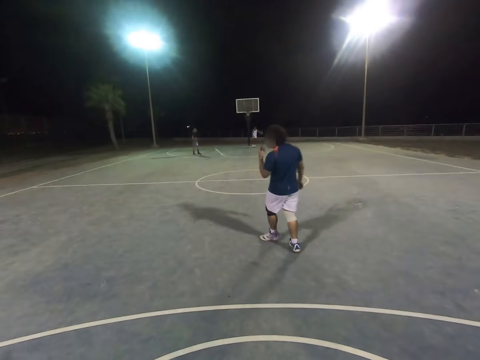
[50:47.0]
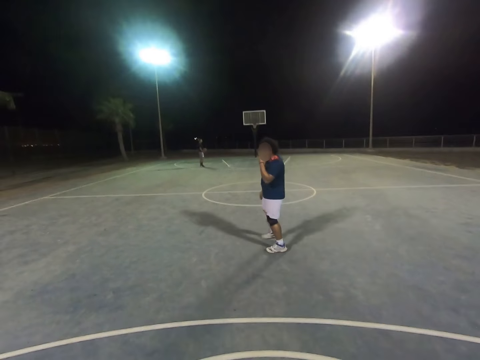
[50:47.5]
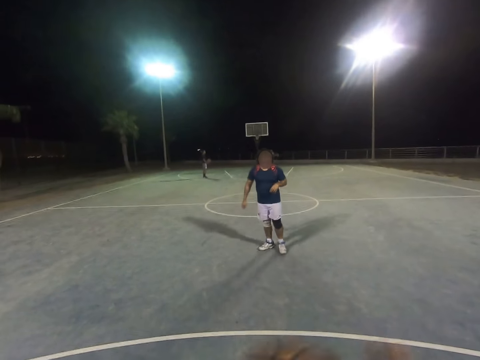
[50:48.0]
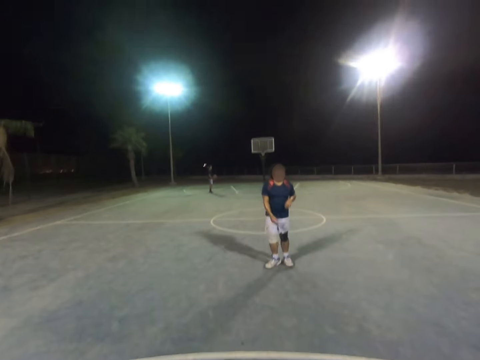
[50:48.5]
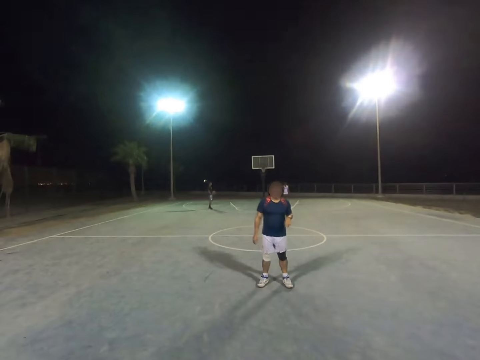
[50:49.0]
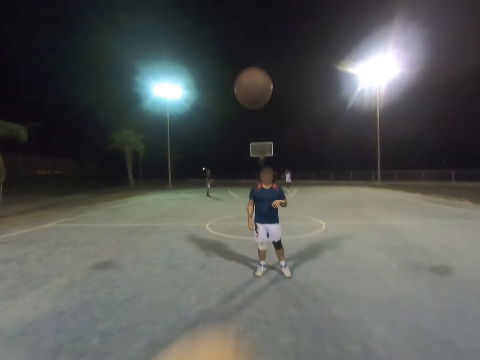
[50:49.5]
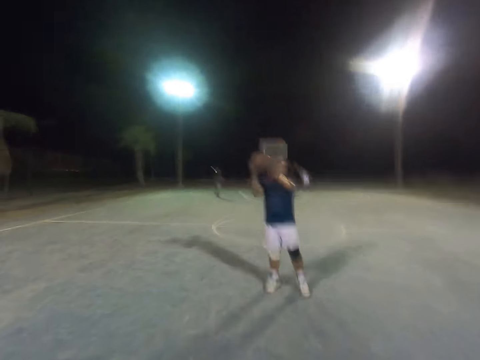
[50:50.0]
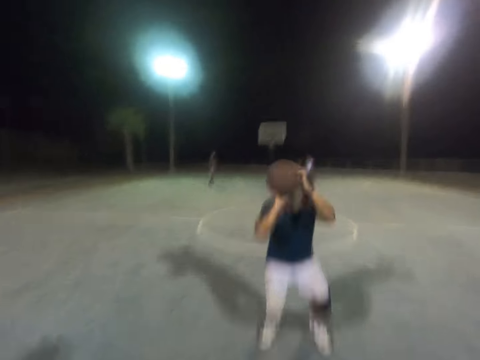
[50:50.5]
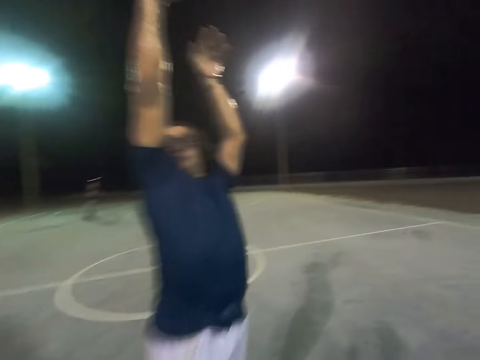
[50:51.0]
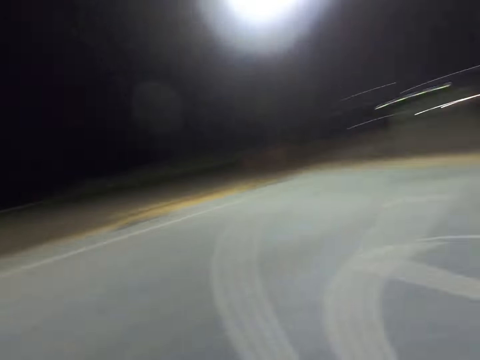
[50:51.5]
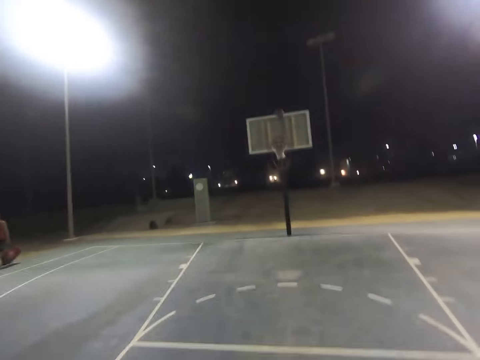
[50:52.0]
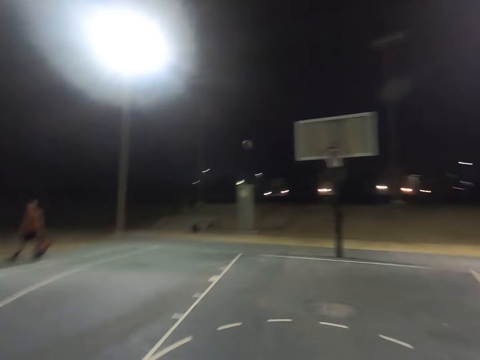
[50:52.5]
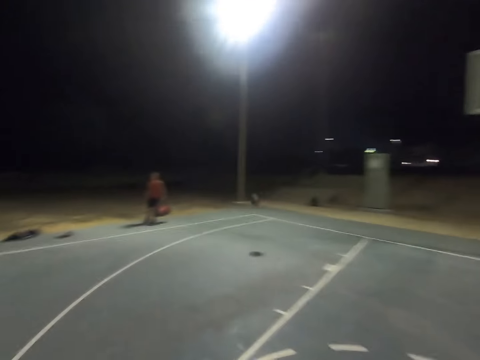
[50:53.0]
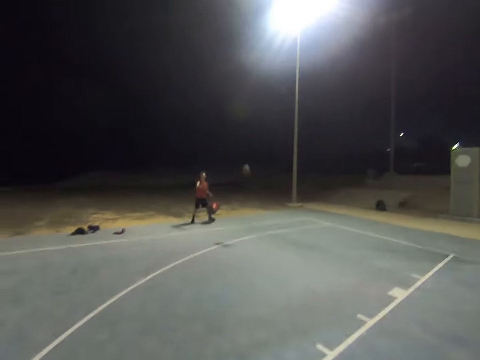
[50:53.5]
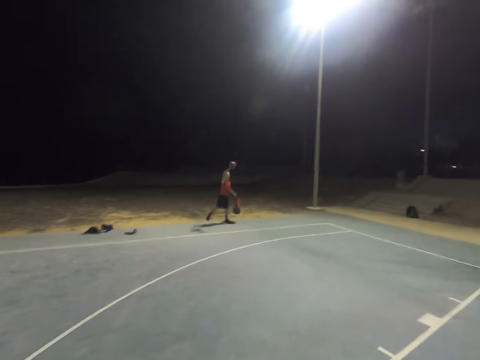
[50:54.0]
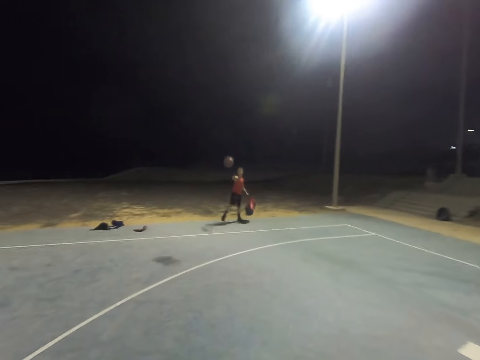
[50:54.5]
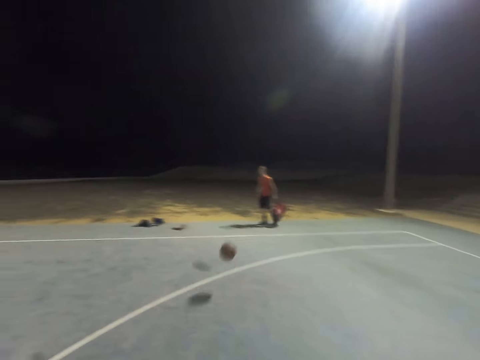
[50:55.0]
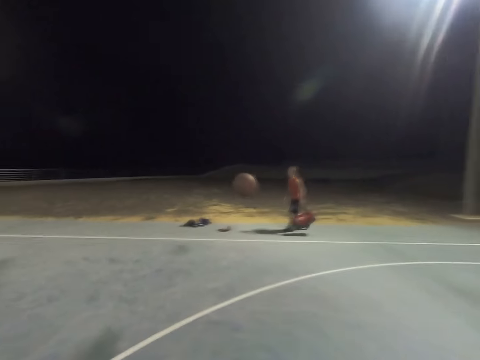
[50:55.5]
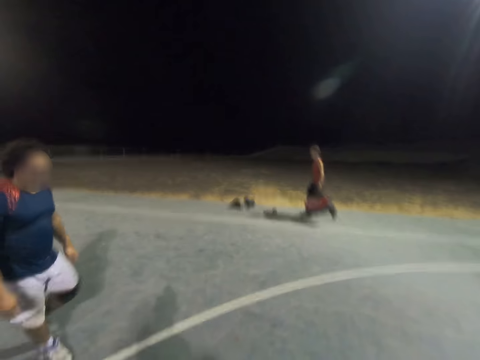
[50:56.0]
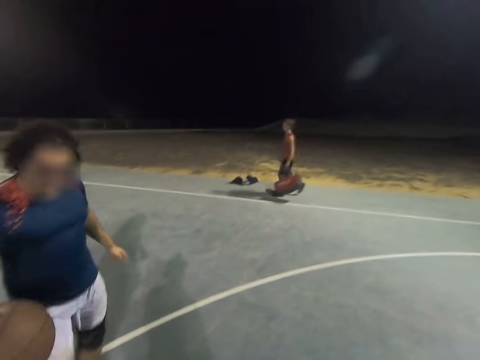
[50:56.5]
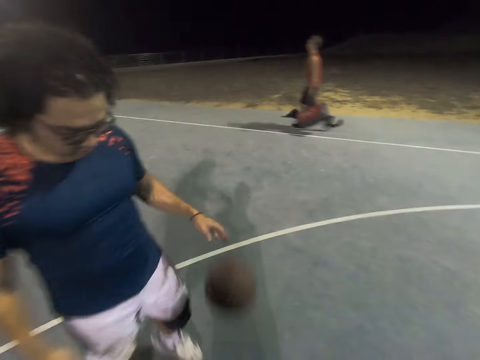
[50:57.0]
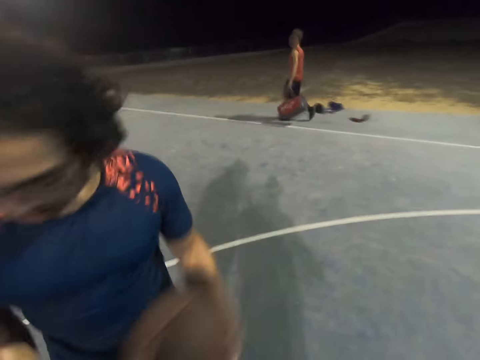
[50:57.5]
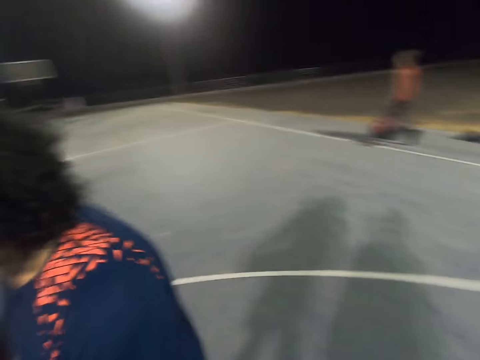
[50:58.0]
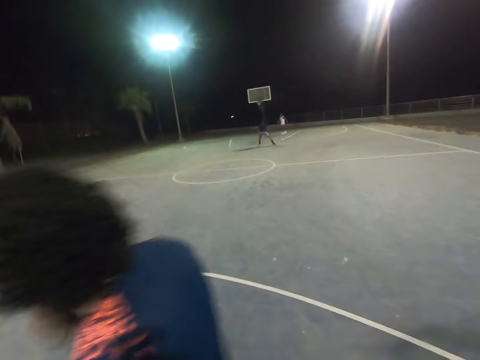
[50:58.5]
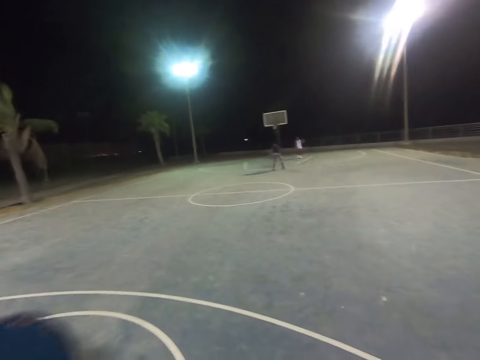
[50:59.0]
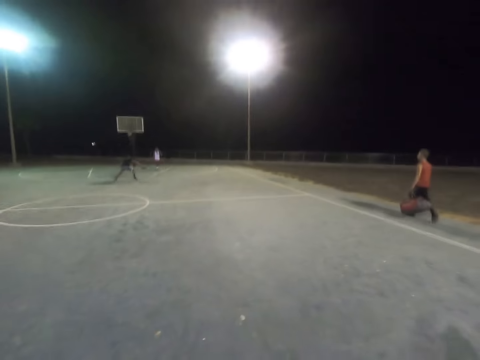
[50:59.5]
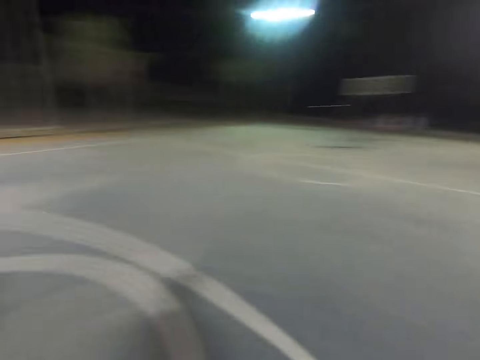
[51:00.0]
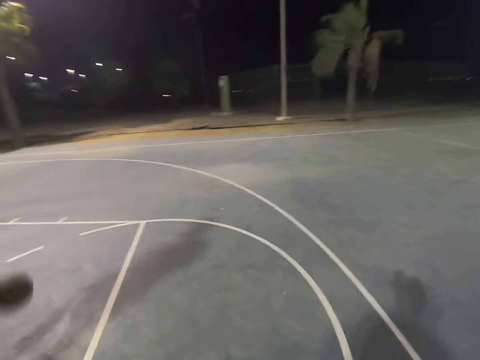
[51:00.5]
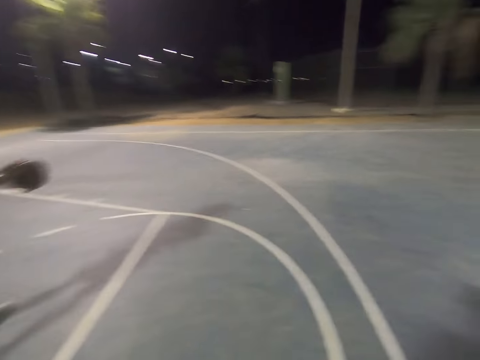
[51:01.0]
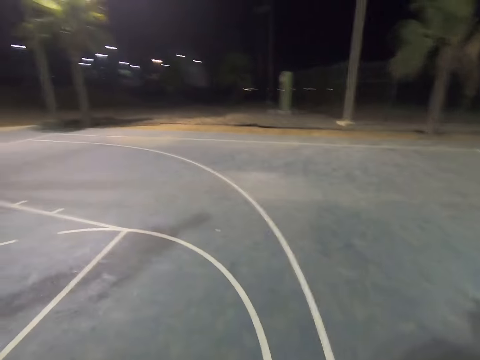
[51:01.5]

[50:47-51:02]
The camera wearer throws the basketball to a man. They run towards the man. The man makes a shot. Another man touches the ball. The camera wearer passes the ball to the first man. The first man dribbles the ball.

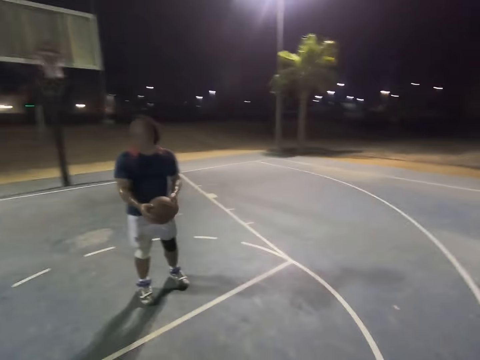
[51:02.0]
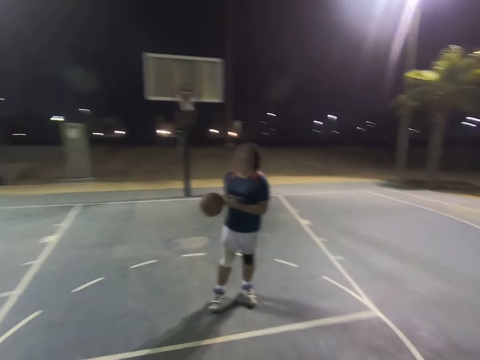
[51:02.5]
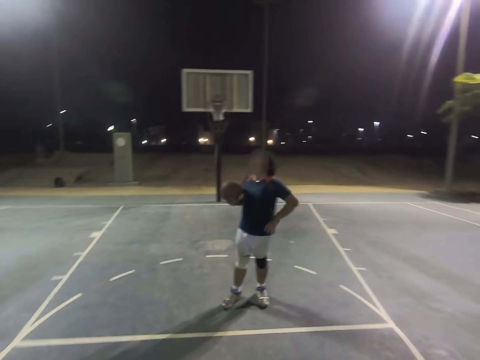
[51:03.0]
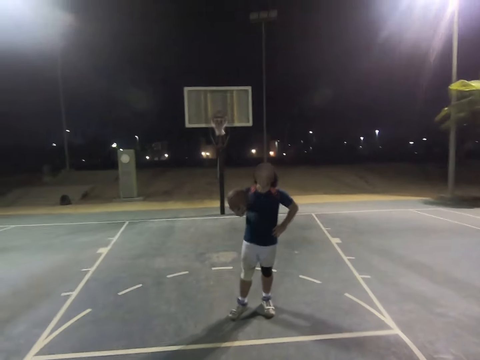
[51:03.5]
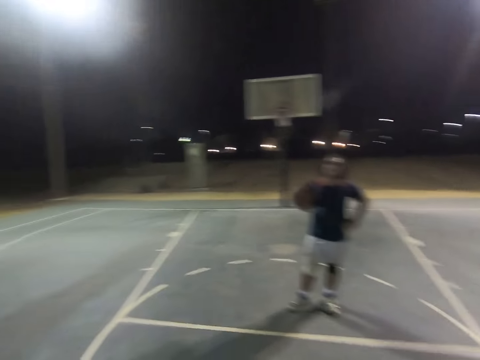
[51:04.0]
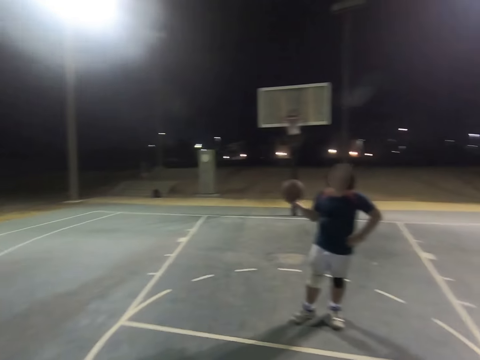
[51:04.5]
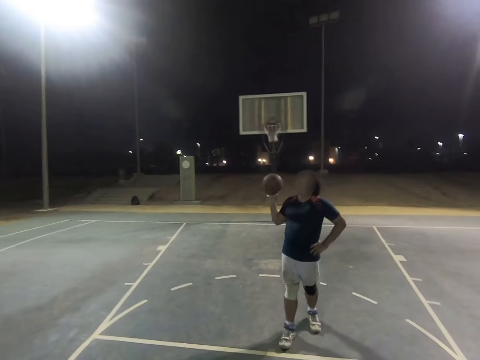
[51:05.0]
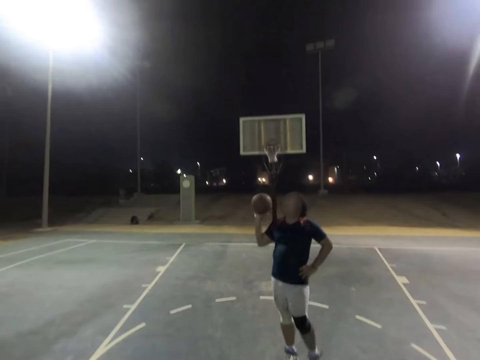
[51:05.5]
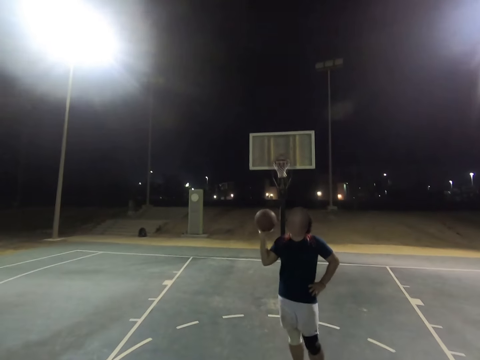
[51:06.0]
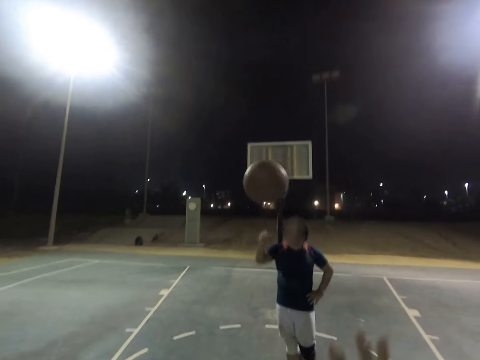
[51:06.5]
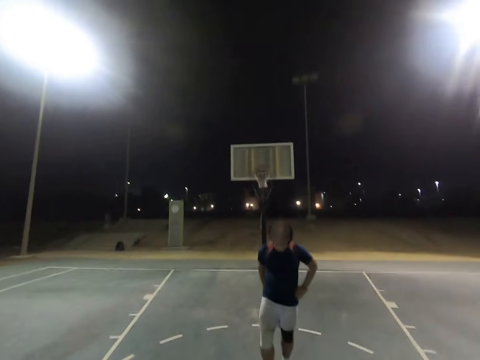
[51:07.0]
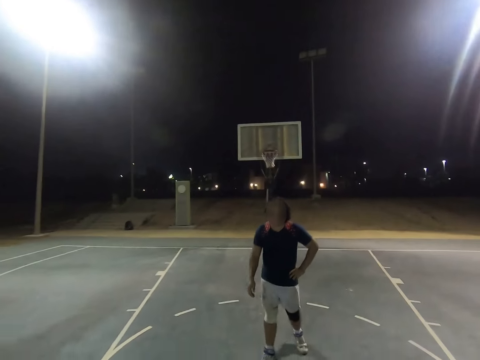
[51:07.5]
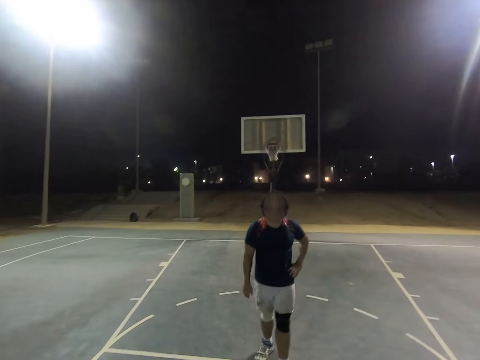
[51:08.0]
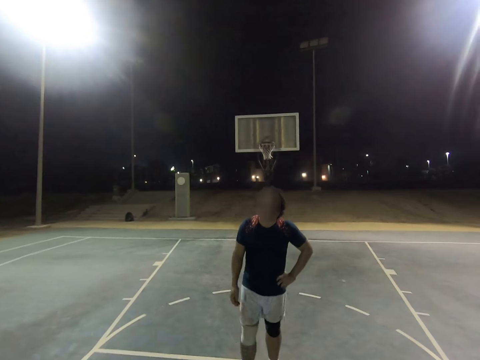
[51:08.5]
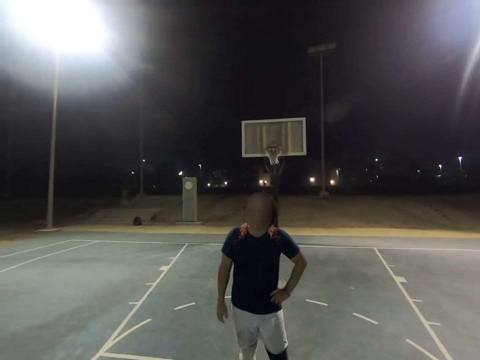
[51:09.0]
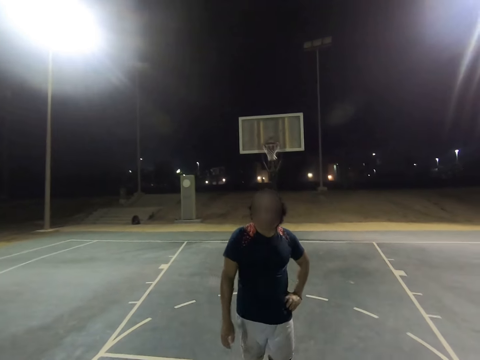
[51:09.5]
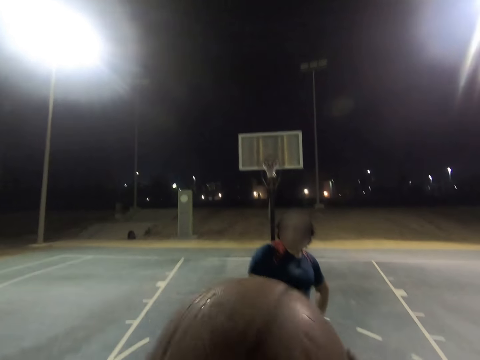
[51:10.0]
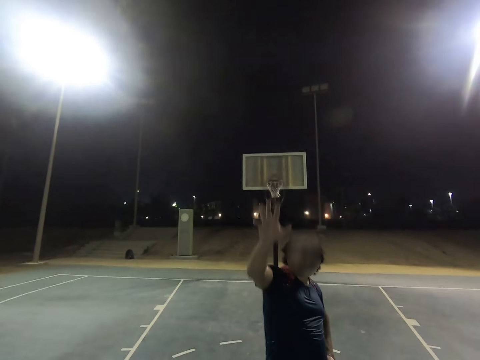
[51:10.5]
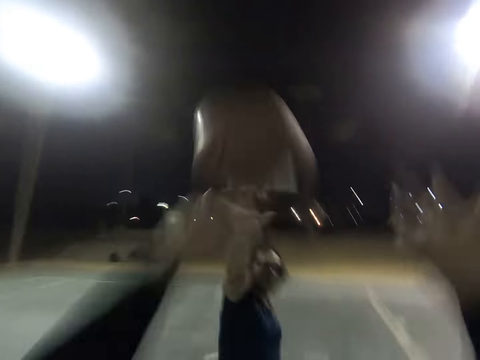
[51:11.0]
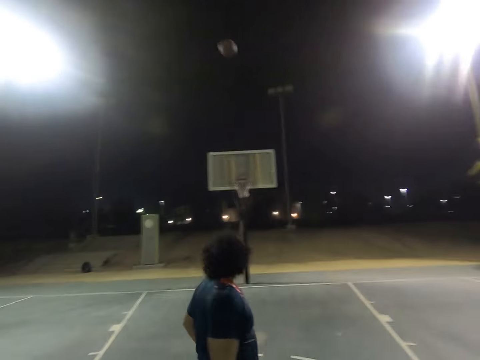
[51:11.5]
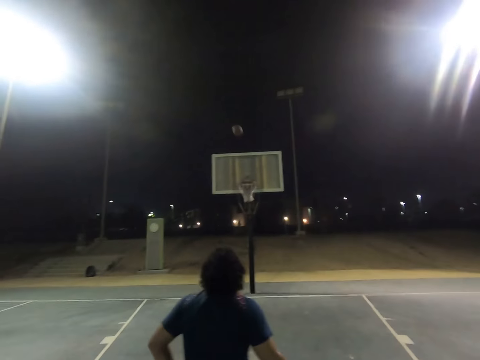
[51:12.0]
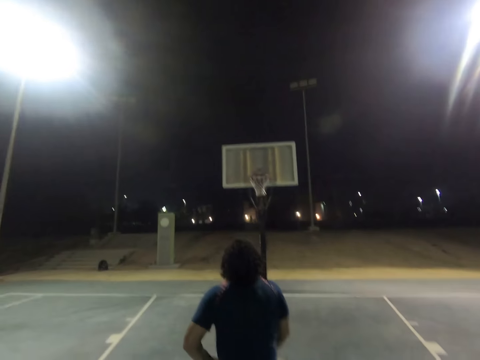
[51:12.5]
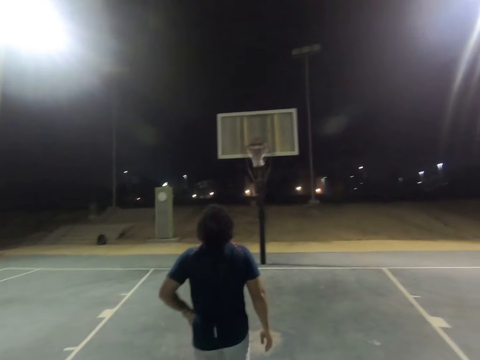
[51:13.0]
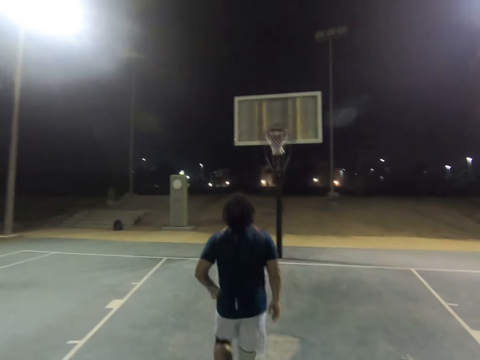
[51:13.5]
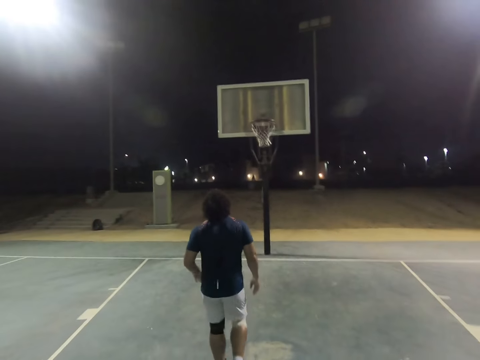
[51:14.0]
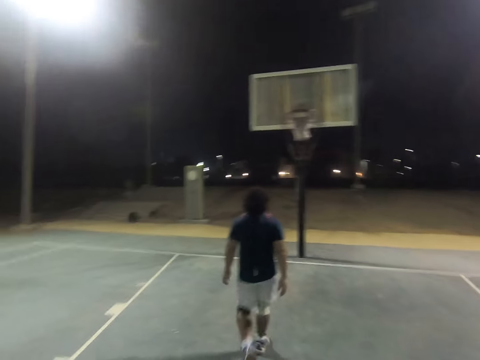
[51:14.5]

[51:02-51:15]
A man throws the basketball to the camera wearer. The man opposes the shot. The camera wearer throws the ball towards the net.
